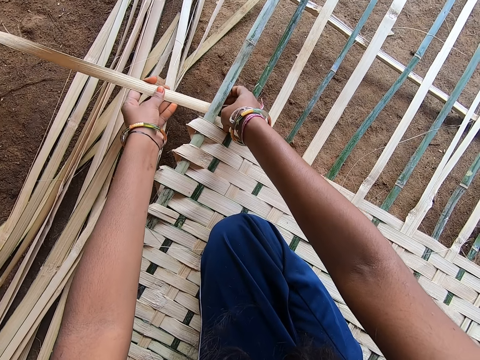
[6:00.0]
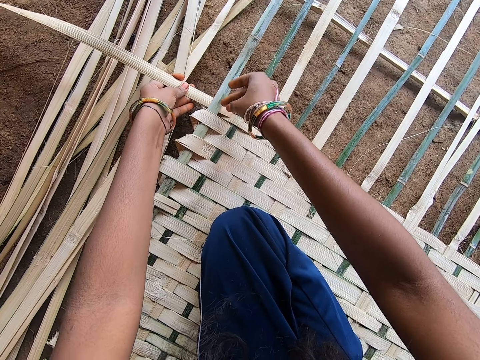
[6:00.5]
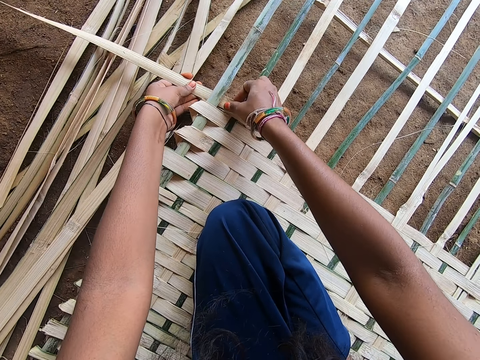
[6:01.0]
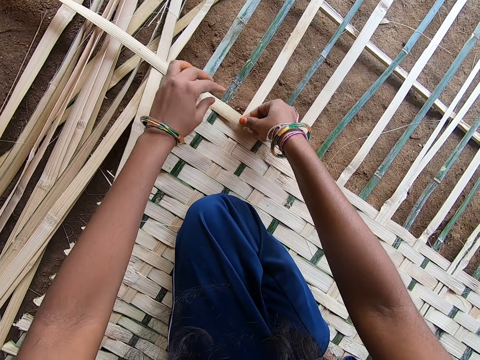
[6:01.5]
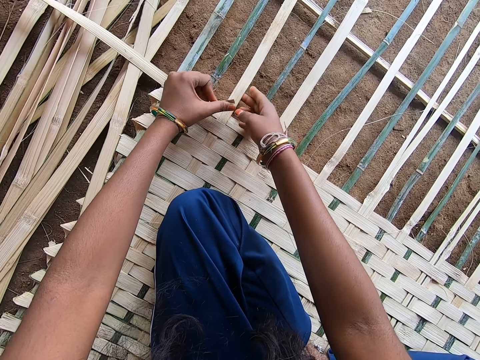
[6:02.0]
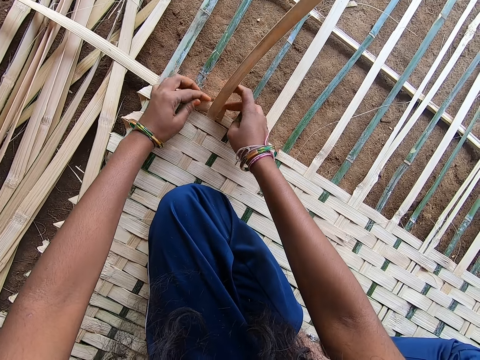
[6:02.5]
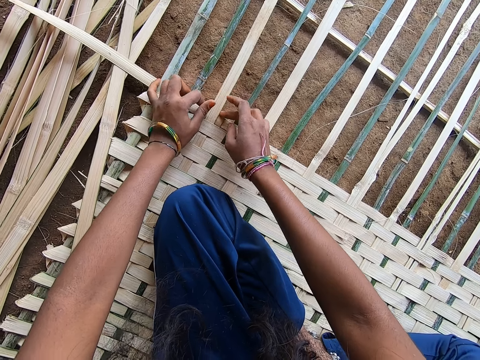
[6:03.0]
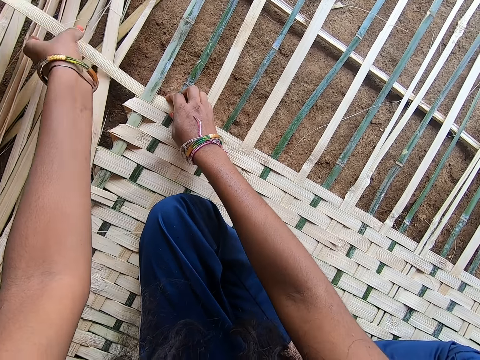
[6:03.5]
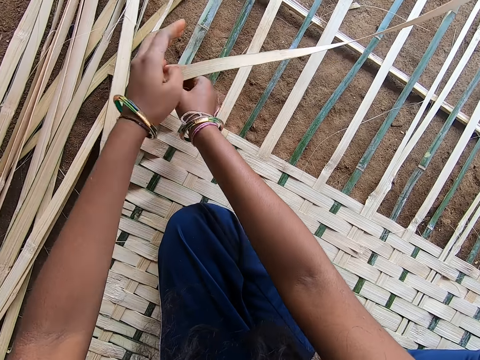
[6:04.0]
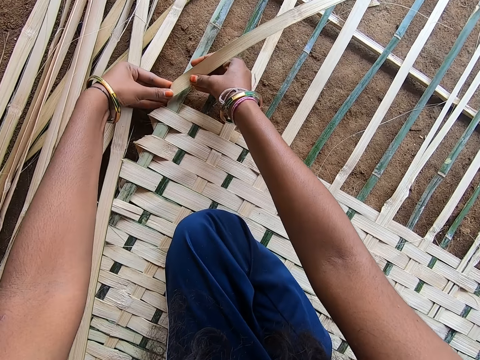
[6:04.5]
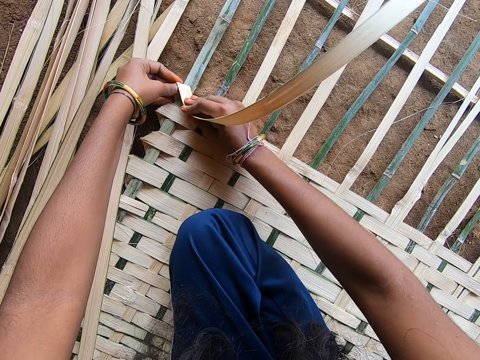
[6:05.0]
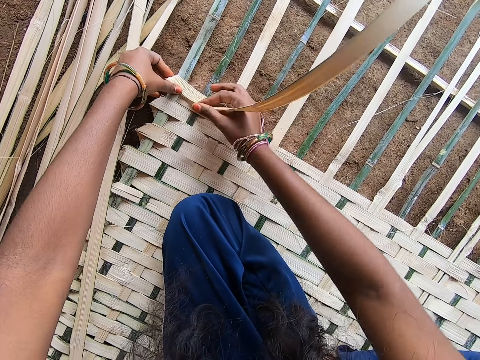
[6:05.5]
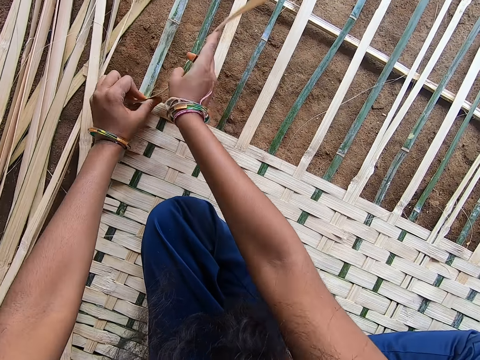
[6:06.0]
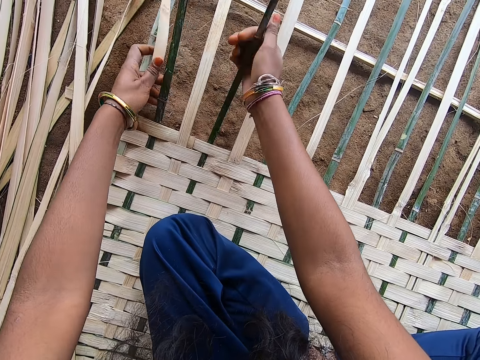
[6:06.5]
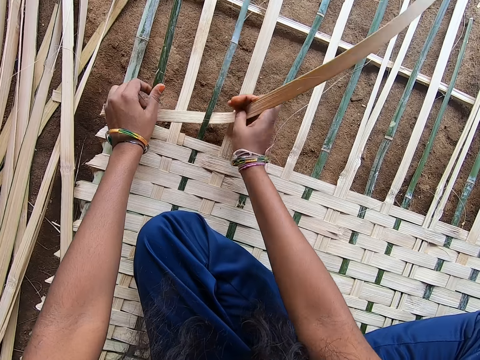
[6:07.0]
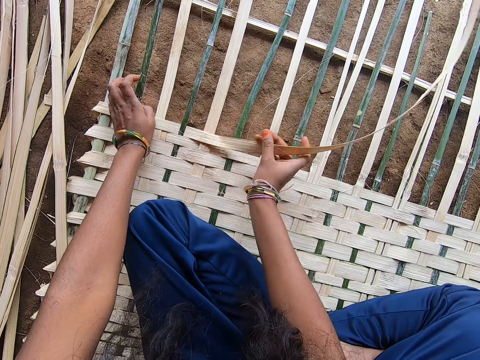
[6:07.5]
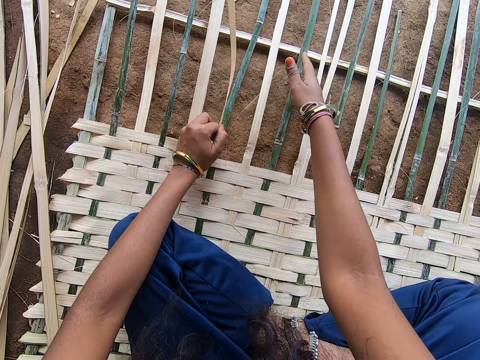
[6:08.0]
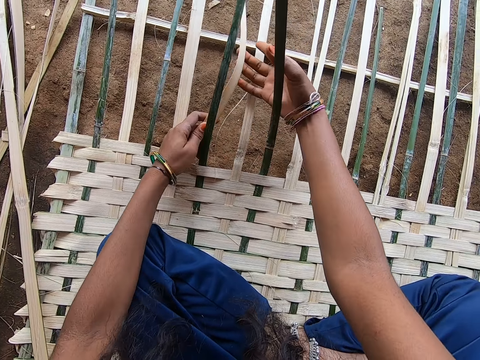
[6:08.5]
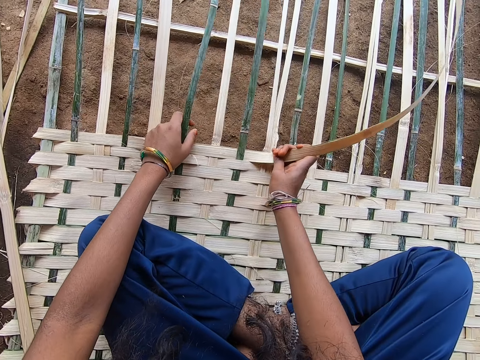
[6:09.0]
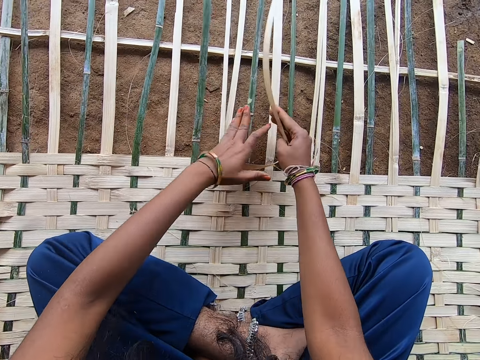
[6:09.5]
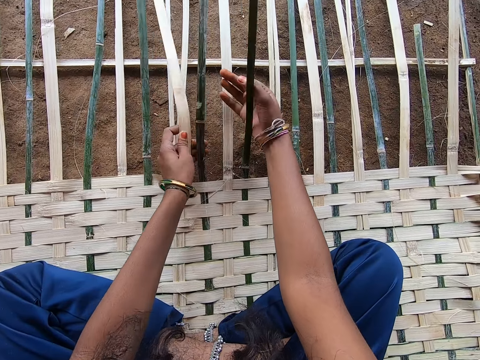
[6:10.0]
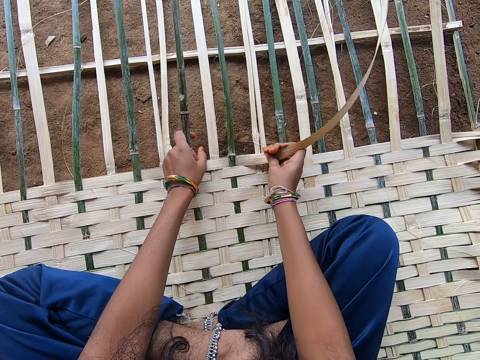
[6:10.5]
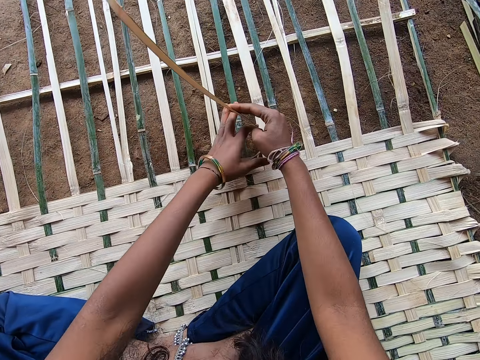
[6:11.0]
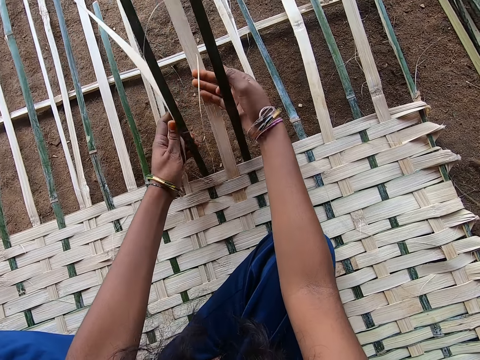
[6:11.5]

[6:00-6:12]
The camera wearer weaves a mat with a reed.

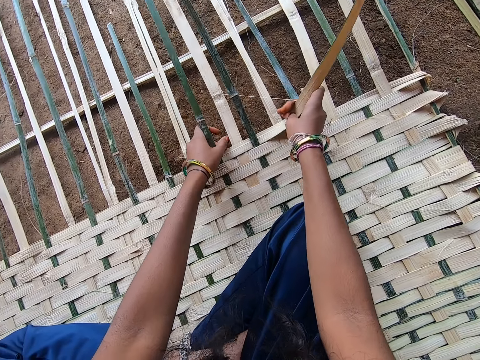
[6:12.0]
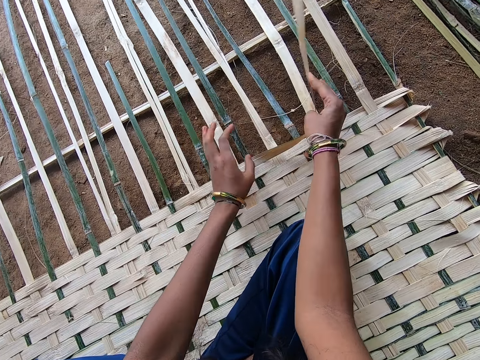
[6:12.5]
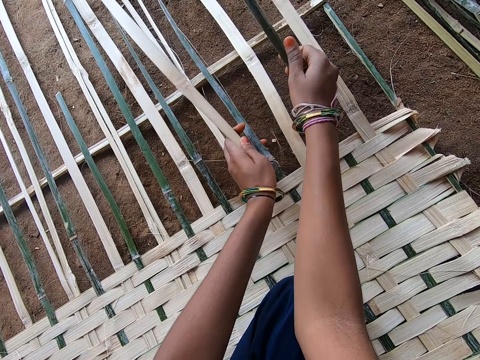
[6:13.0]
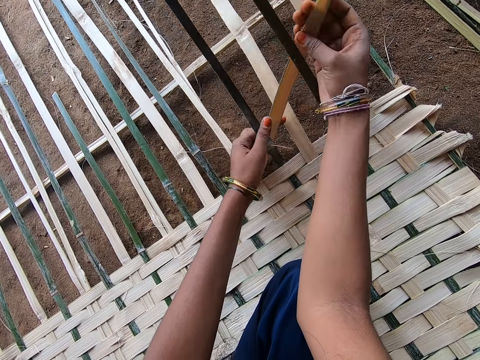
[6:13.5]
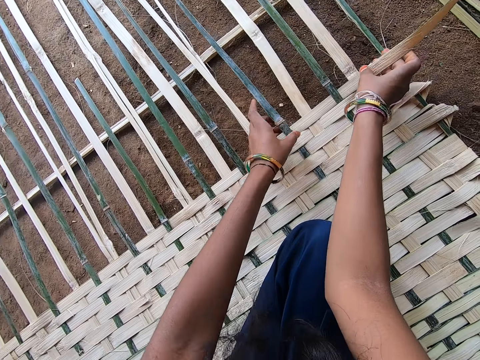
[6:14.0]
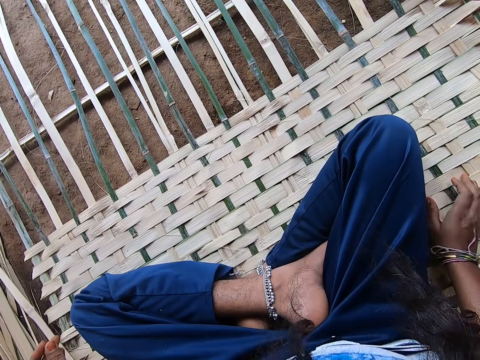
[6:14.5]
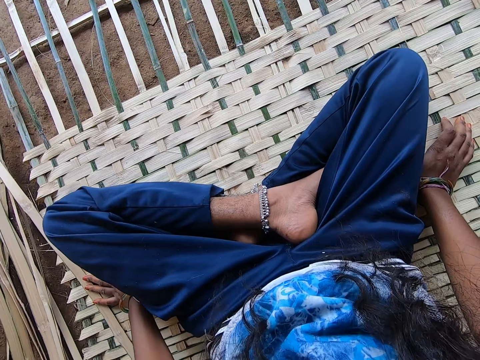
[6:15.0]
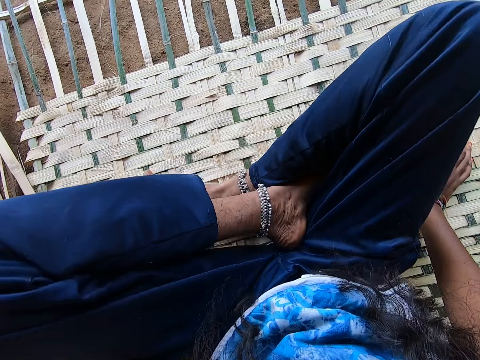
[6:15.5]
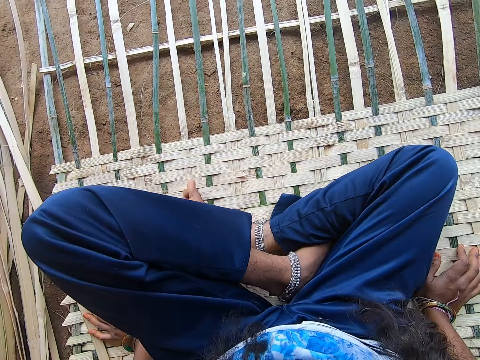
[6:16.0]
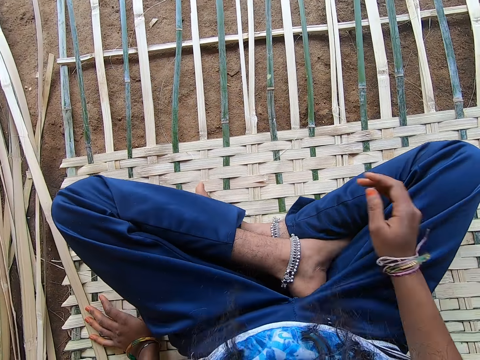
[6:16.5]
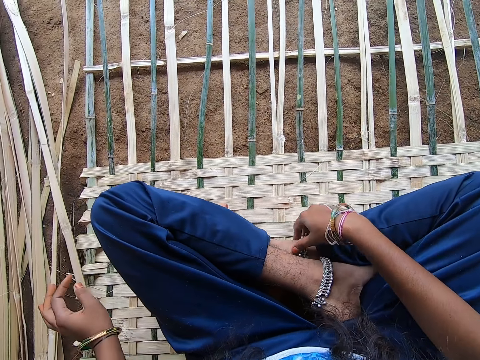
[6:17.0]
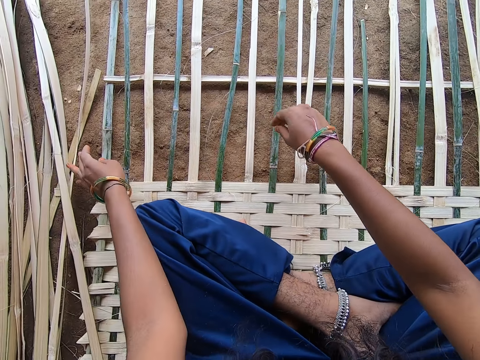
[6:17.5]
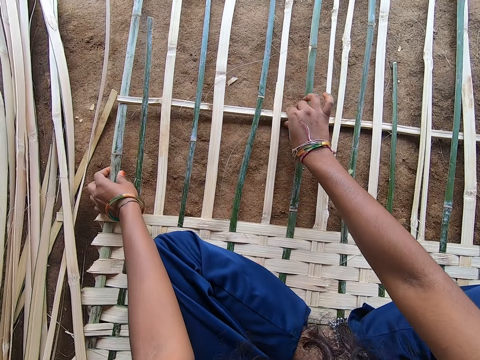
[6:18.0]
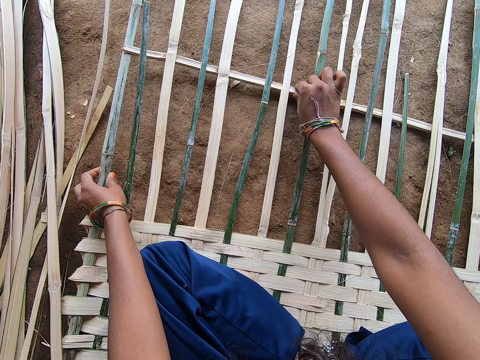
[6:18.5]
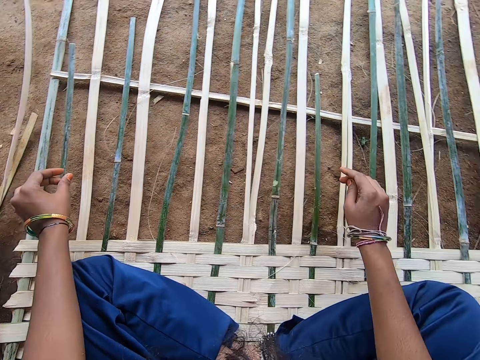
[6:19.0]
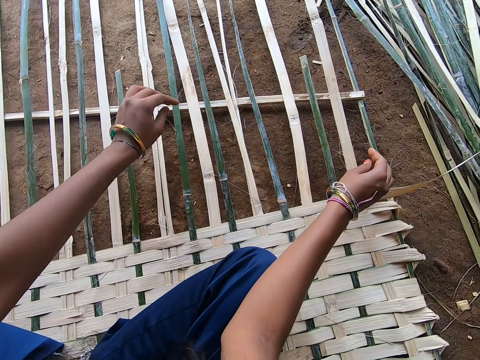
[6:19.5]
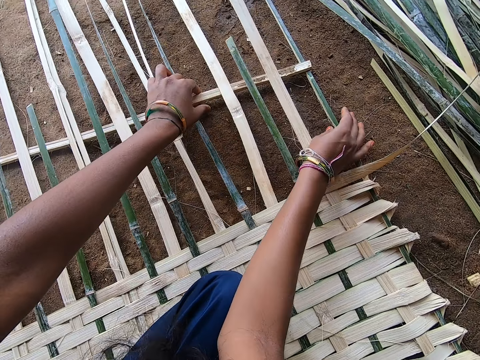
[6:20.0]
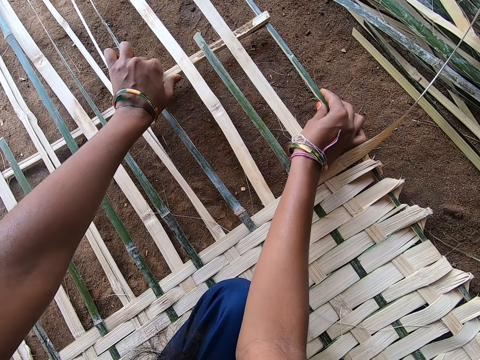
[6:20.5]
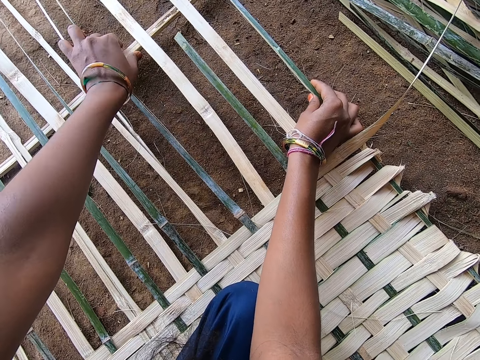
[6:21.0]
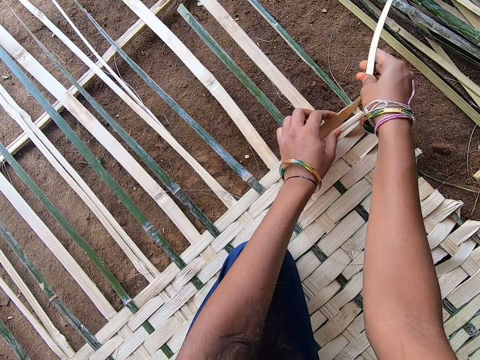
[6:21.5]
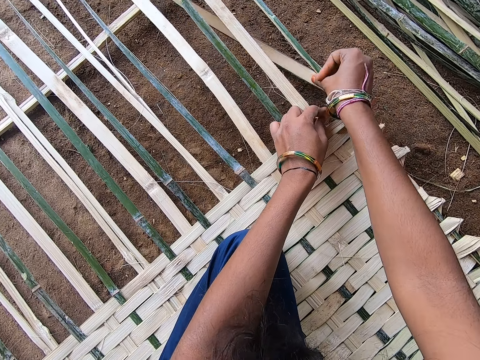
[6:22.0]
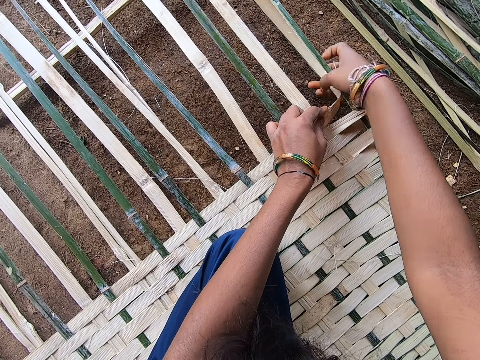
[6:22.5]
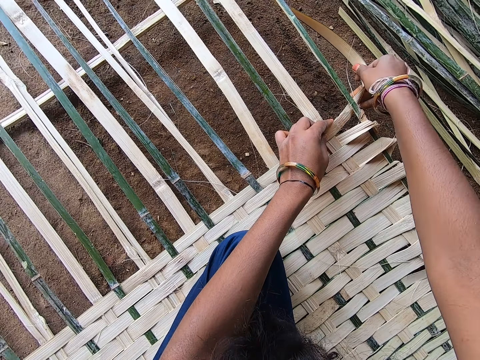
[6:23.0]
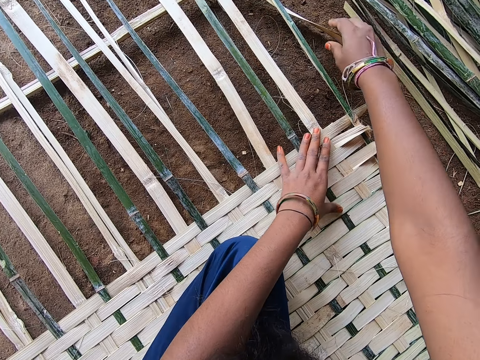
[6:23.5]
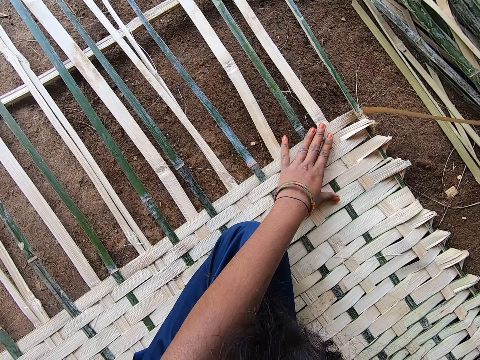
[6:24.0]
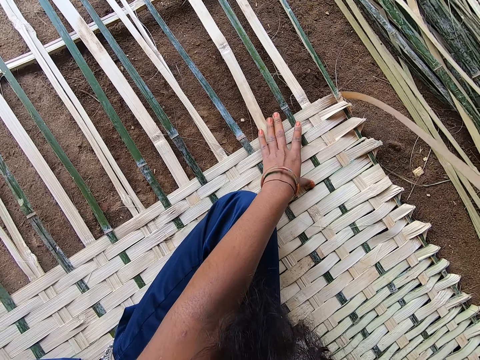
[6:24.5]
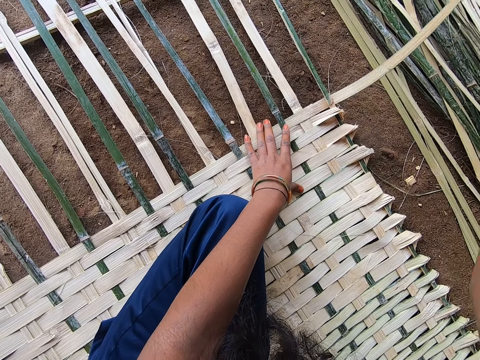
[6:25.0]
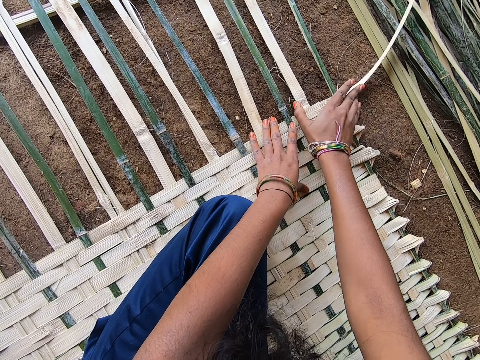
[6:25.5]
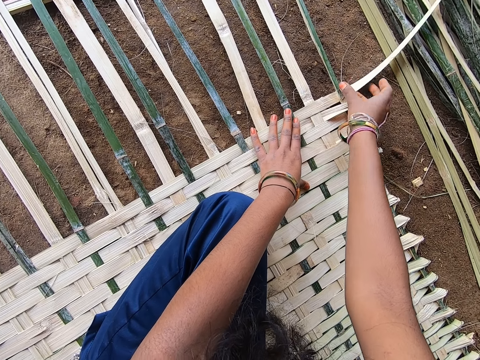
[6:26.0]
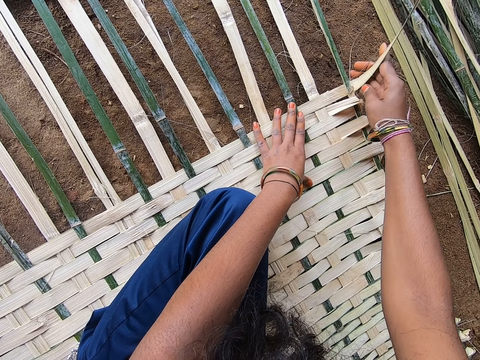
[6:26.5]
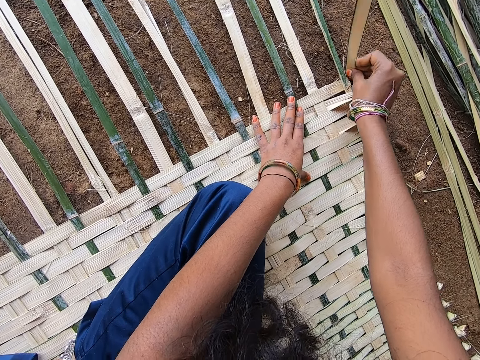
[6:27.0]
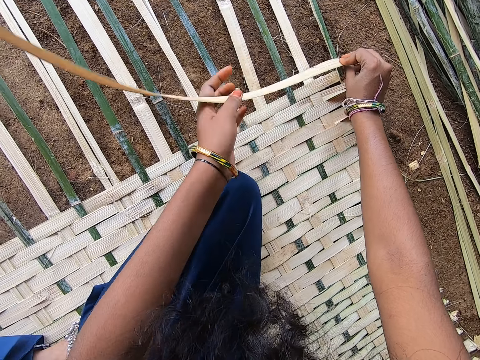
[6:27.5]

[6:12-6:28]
The camera wearer adjusts the hands. She turns to the side. She adjusts herself. She adjusts legs on the mat. She adjusts a reed or piece of wood. She turns to the side. She adjusts the reed or fibre. She weaves a mat with the reed. She weaves the mat with the fibre.
